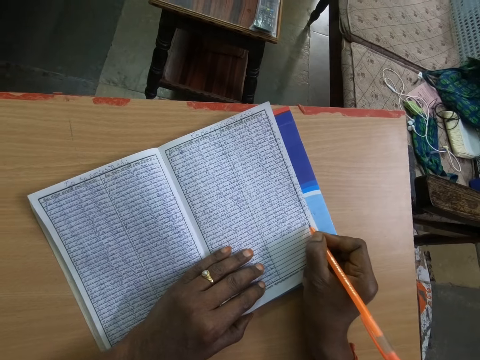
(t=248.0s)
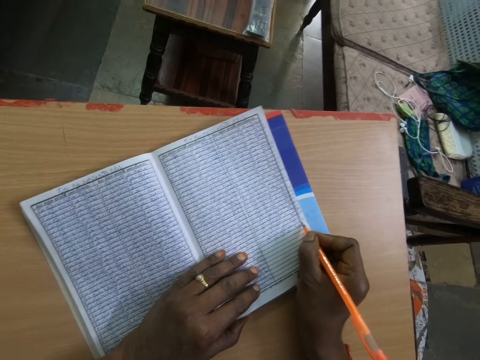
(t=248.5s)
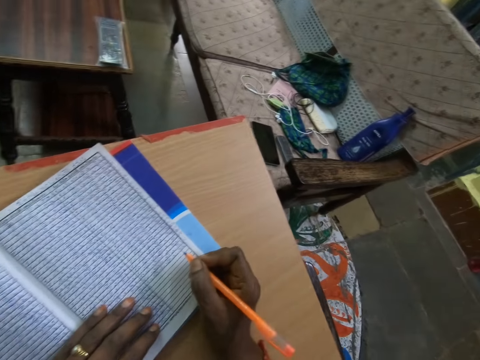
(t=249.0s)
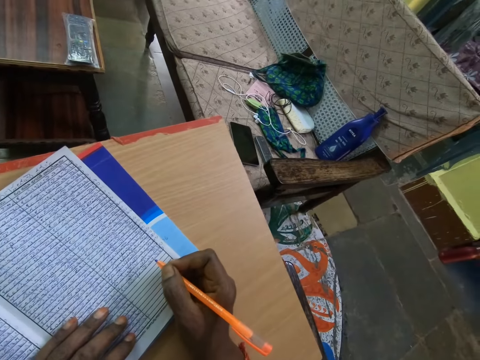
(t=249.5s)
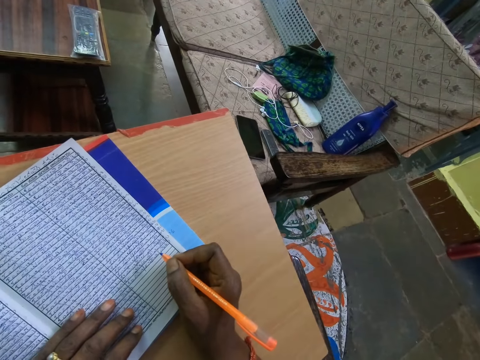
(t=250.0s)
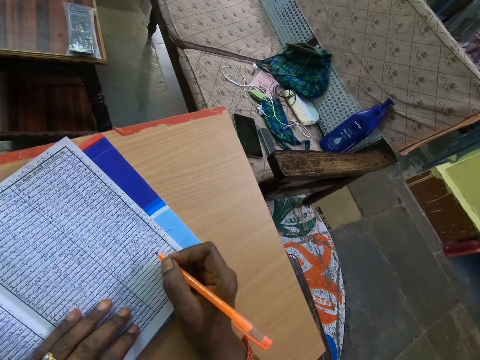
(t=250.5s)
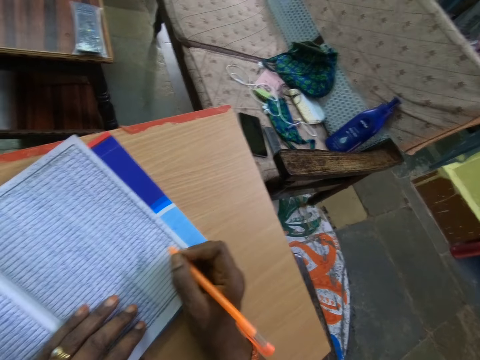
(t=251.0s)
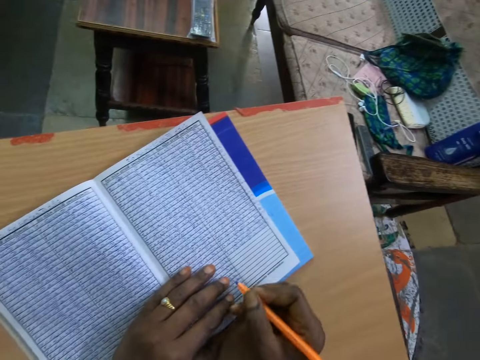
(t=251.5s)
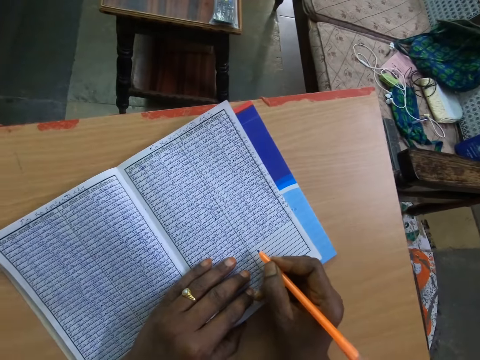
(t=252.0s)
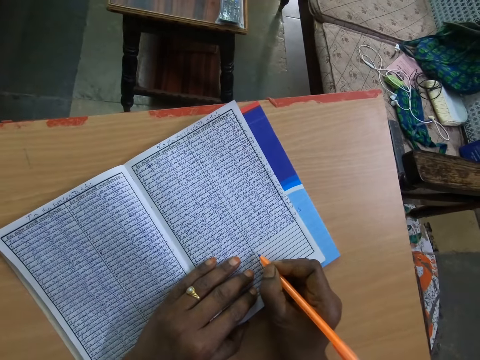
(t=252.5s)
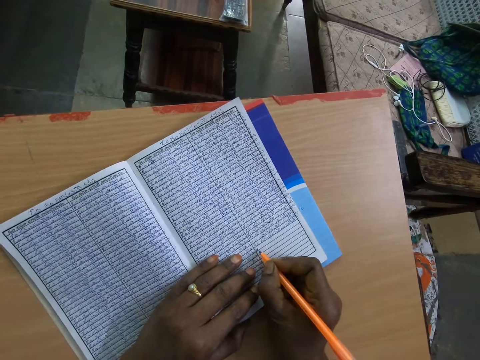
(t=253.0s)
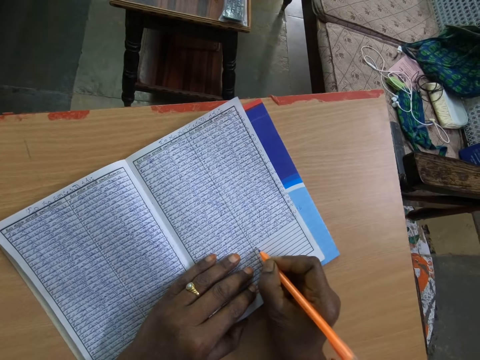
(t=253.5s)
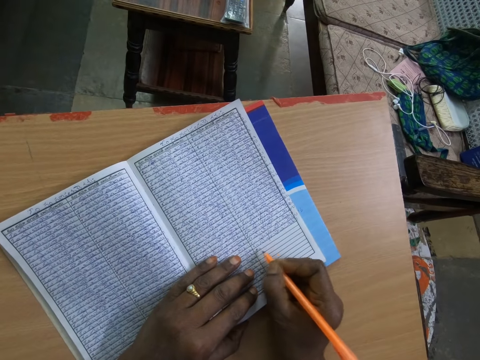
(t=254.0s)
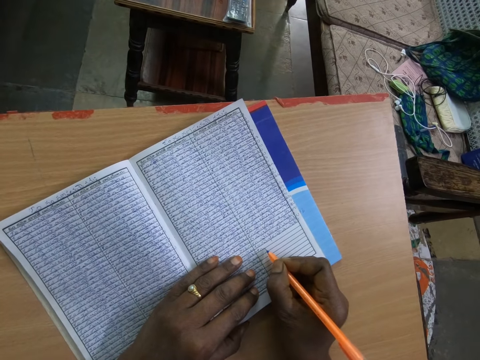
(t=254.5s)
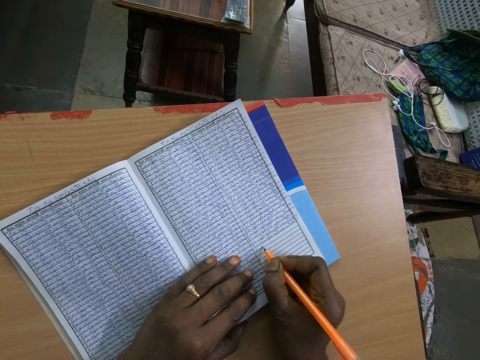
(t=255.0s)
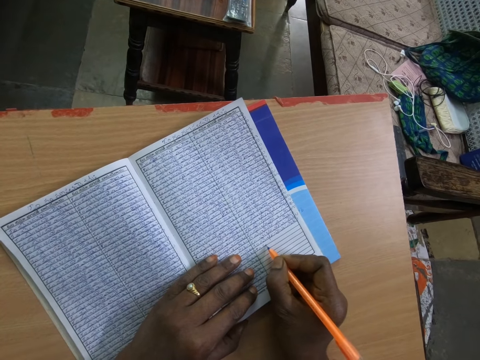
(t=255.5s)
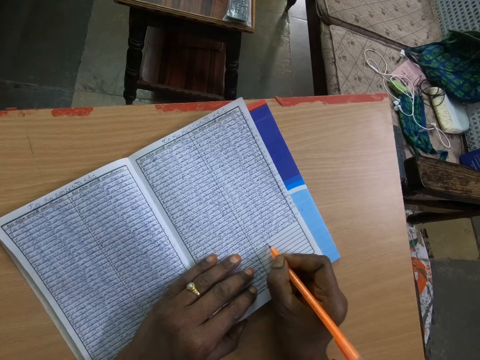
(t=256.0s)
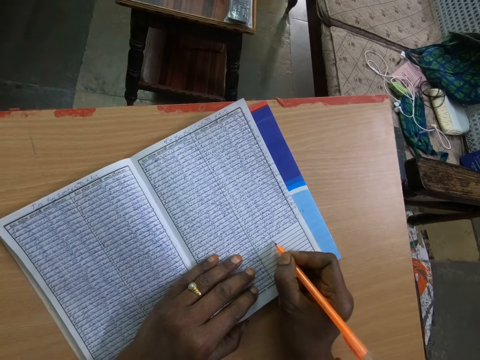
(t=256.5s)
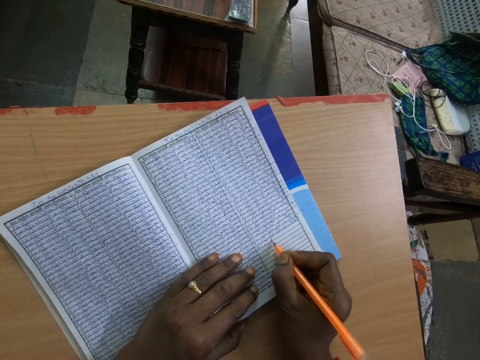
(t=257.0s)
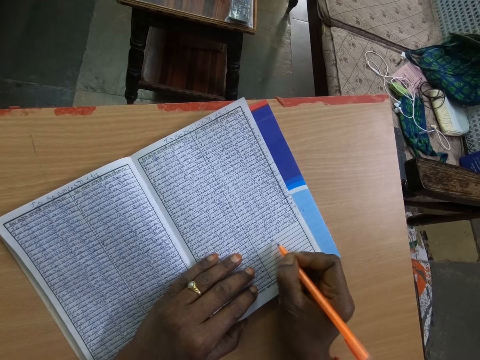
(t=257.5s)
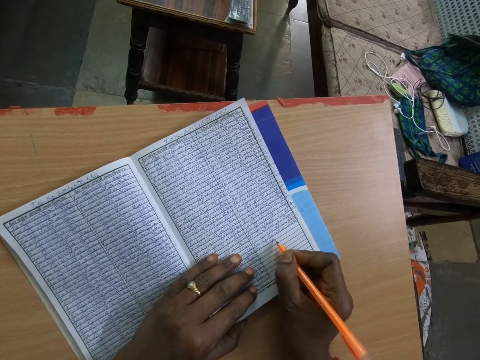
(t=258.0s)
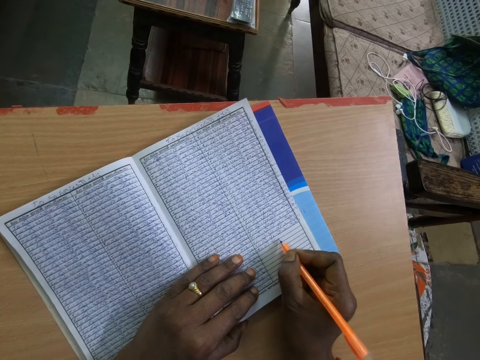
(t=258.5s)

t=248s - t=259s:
The camera wearer interacts with a person. They look around. They write on the book with a pen.

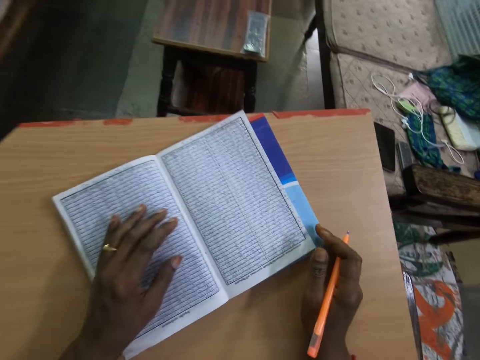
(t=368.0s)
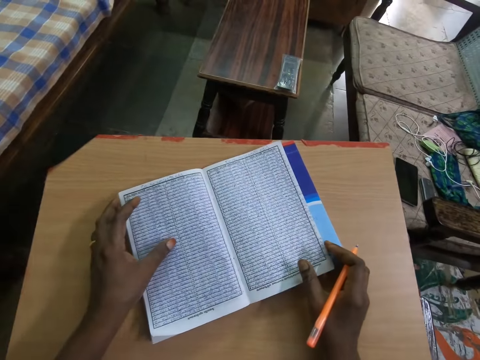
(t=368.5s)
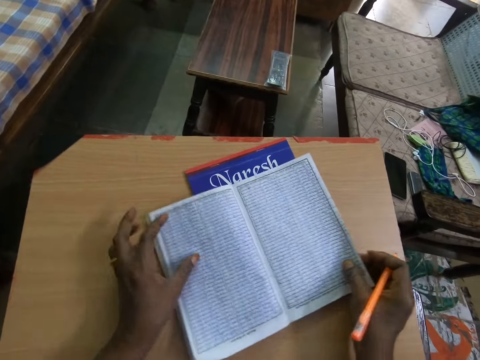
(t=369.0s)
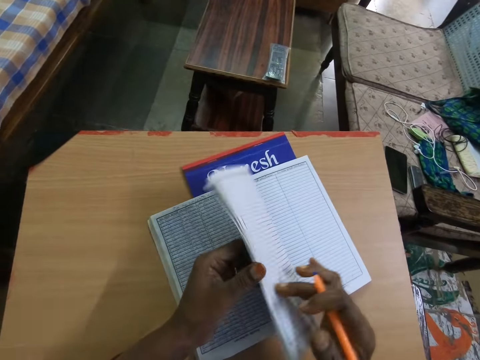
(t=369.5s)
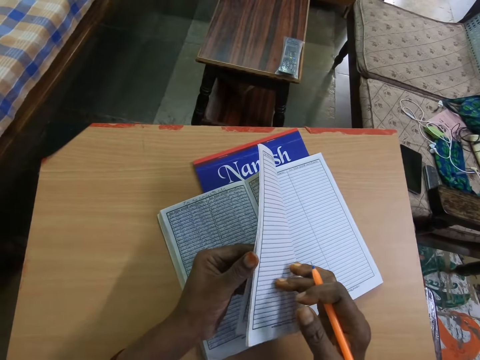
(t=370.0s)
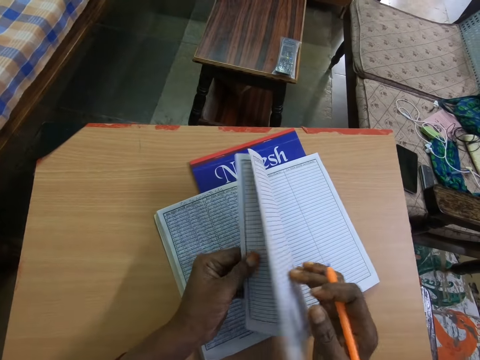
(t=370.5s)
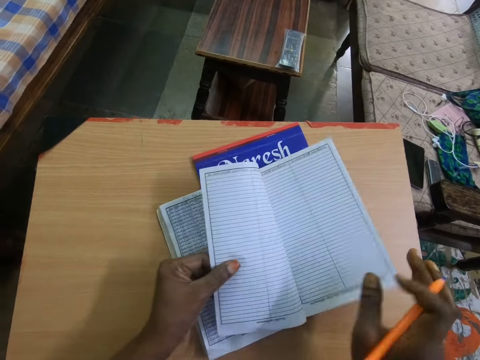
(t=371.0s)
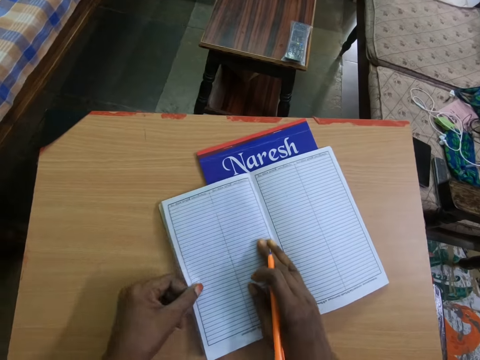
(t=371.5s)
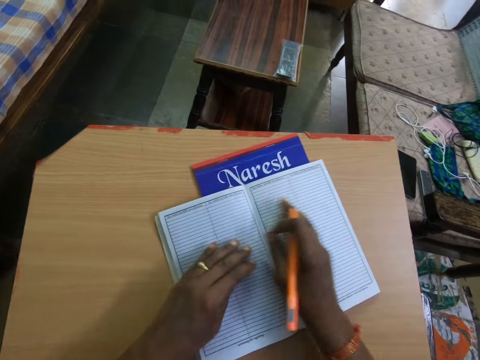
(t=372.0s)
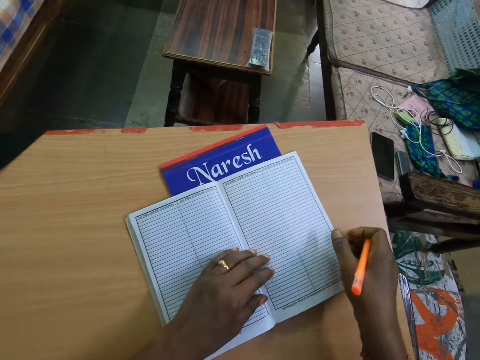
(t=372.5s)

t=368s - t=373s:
The camera wearer turns the page of a book.

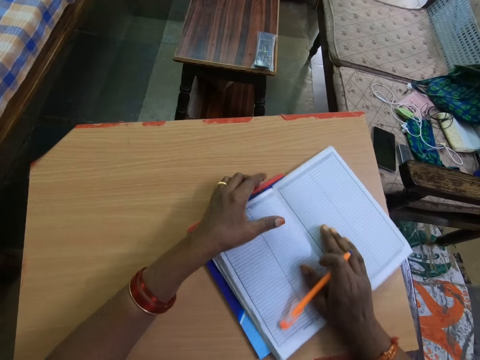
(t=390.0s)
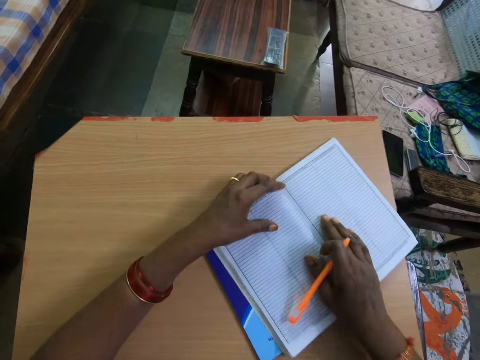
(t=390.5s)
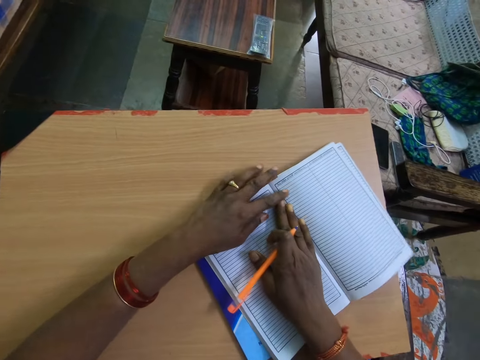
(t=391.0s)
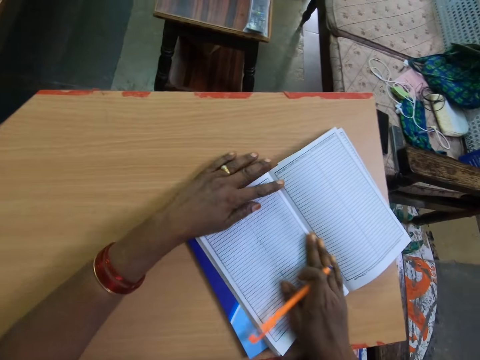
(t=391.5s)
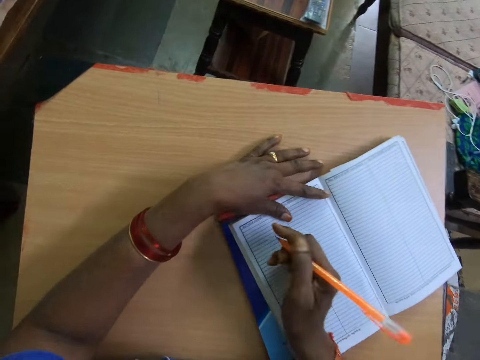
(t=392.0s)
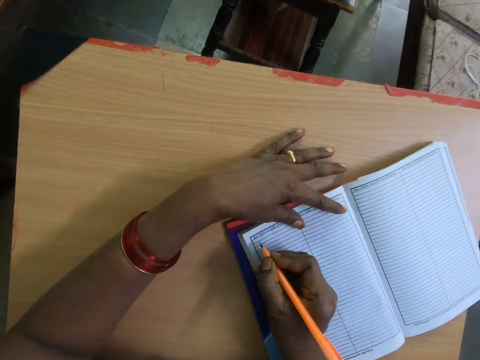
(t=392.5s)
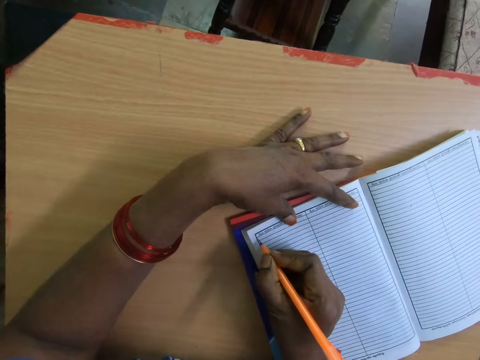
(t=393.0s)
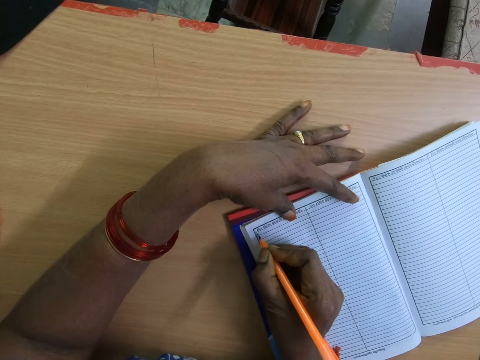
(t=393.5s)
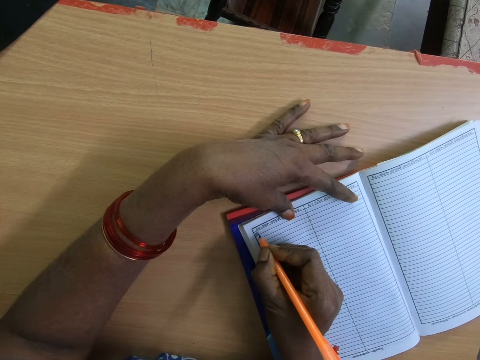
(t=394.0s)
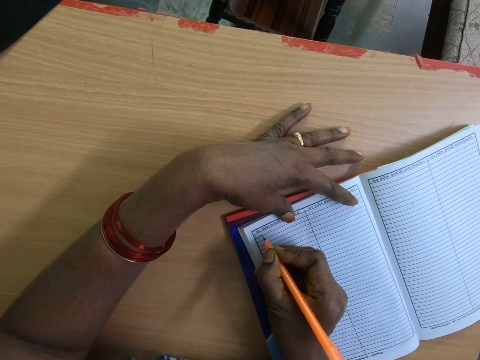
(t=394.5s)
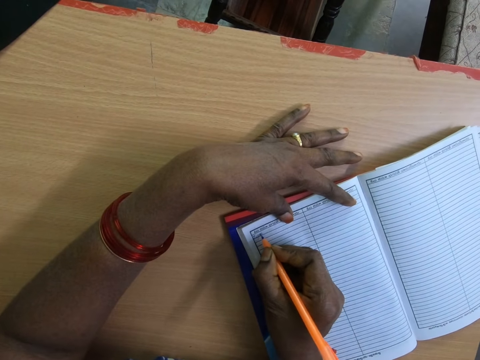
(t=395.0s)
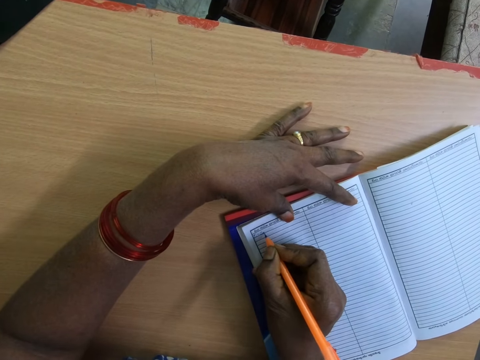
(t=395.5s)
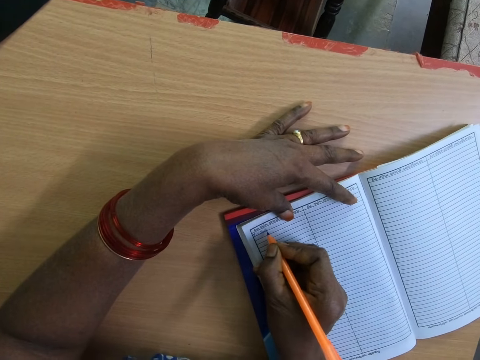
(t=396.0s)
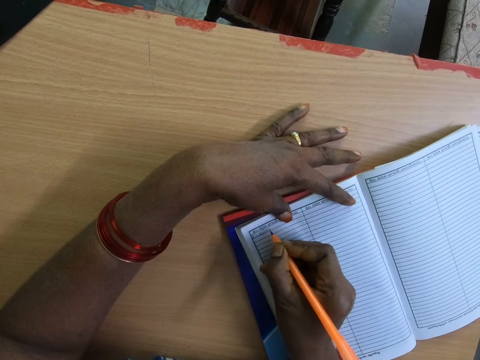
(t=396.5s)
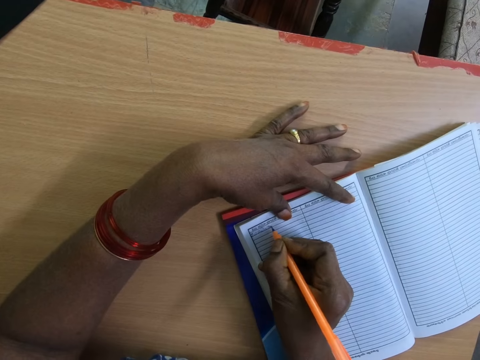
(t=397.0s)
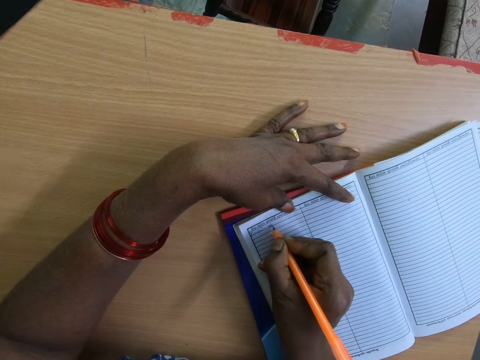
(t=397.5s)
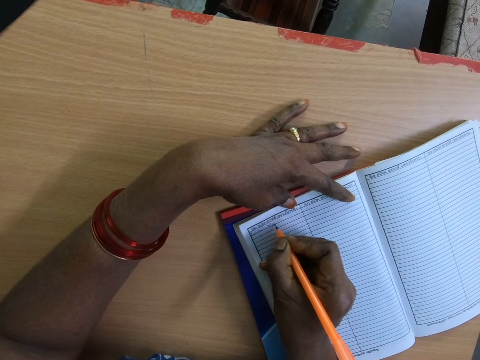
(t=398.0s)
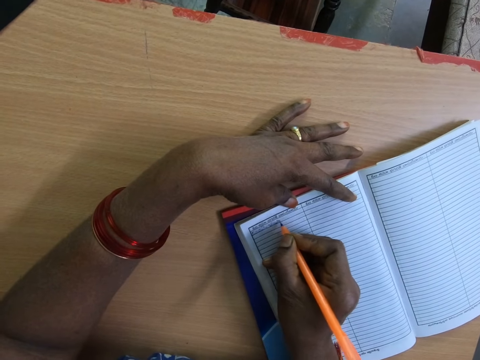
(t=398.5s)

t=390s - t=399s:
The camera wearer touches the book. They write on the book with a pen.
